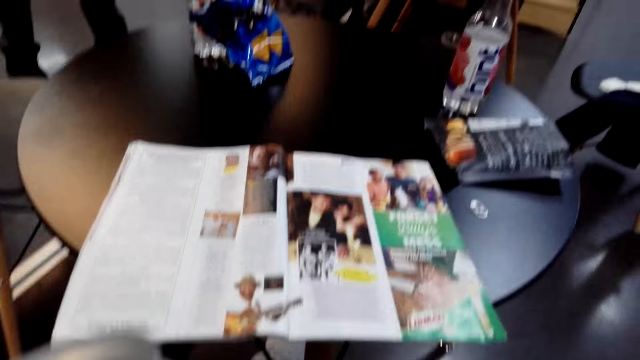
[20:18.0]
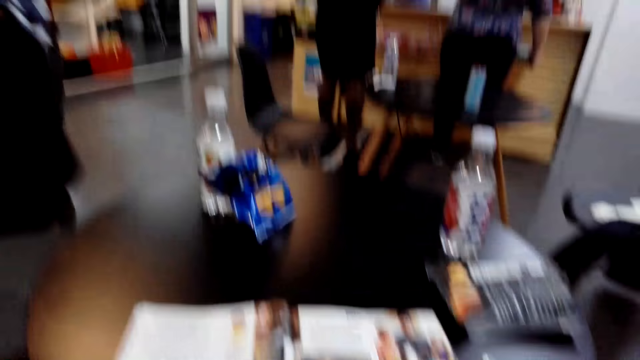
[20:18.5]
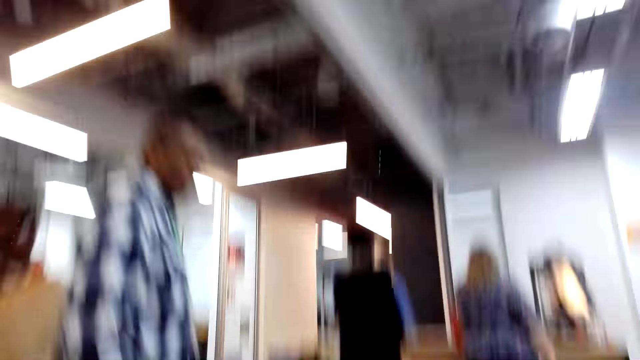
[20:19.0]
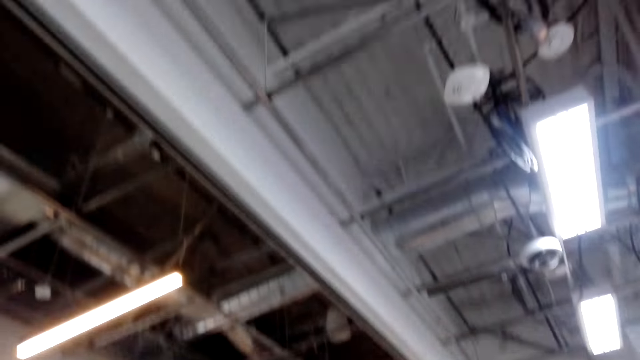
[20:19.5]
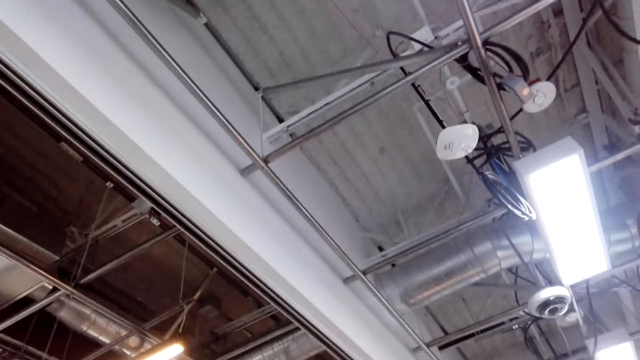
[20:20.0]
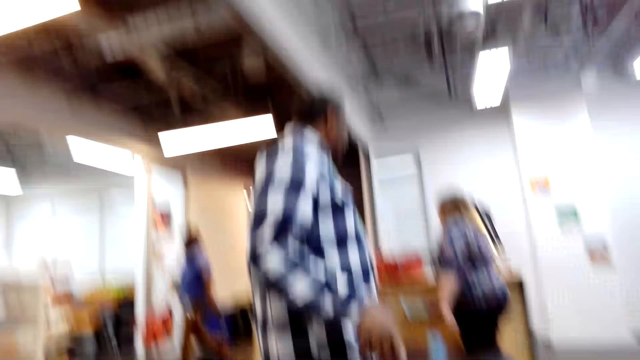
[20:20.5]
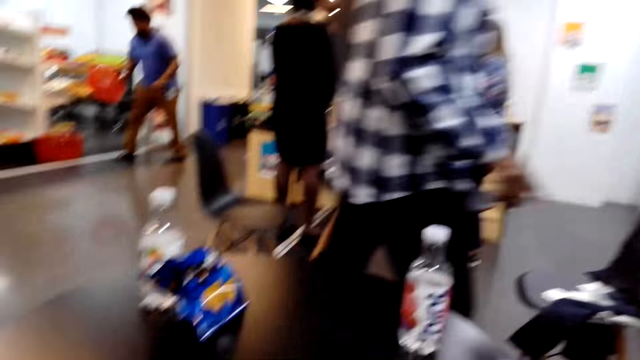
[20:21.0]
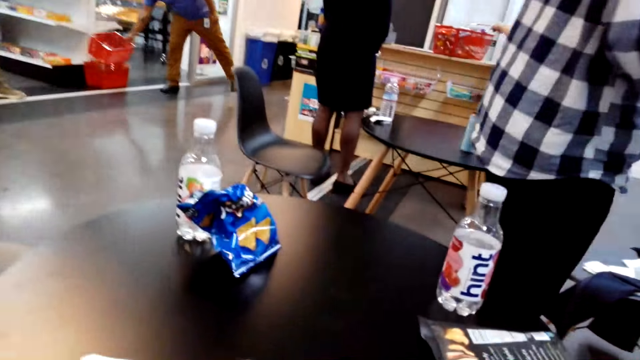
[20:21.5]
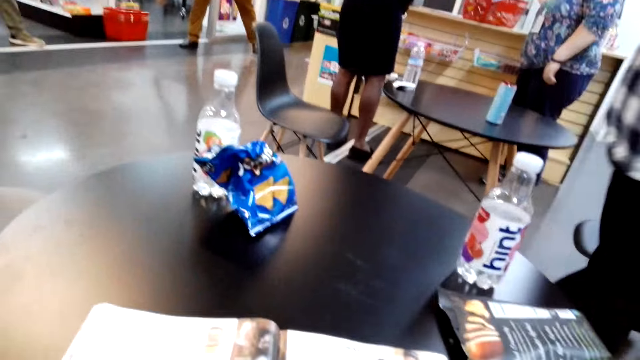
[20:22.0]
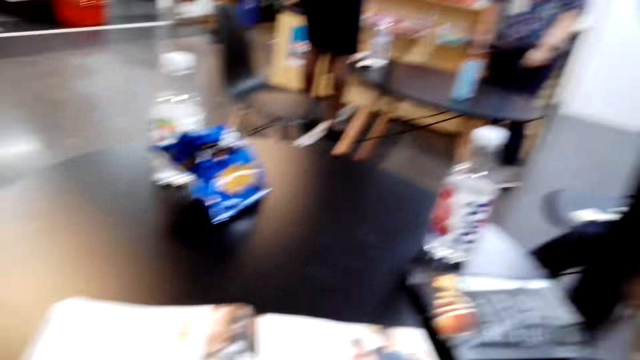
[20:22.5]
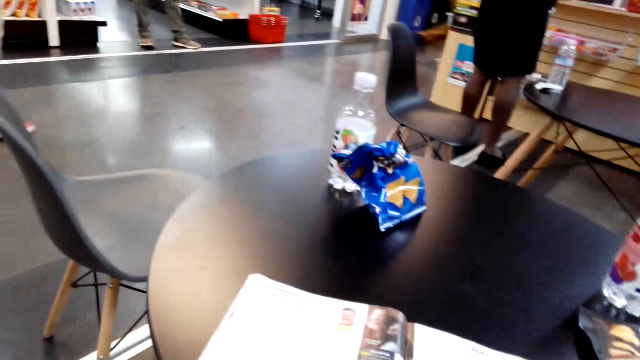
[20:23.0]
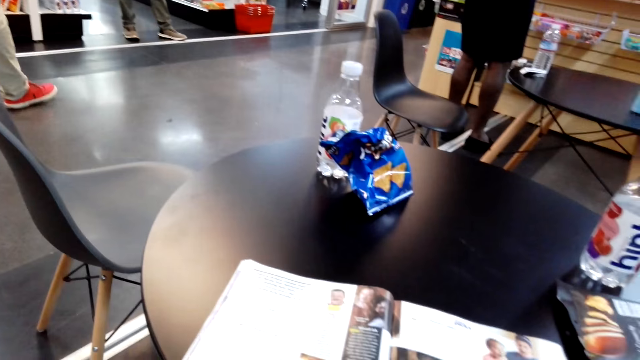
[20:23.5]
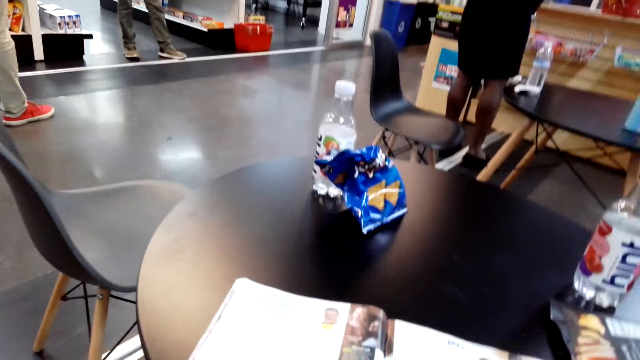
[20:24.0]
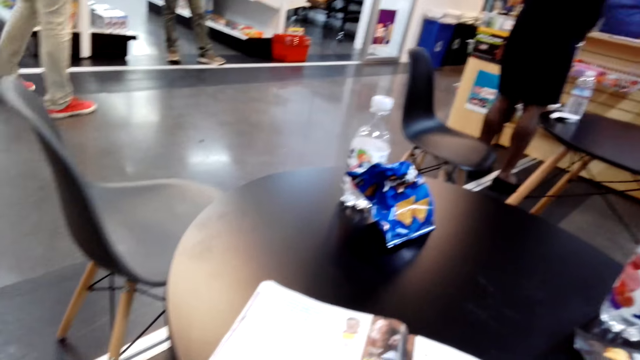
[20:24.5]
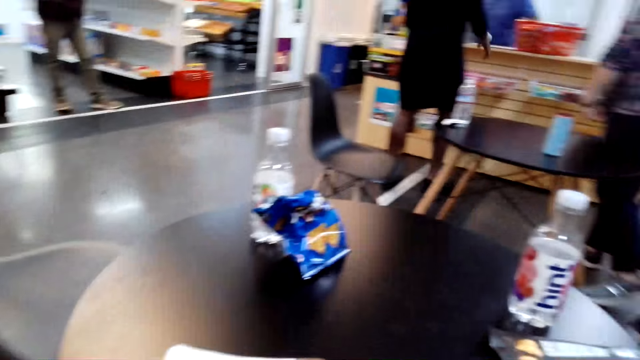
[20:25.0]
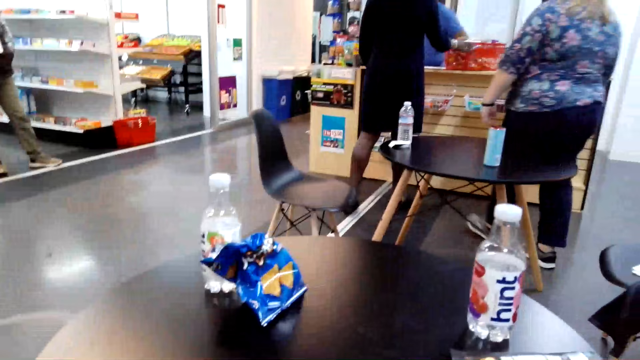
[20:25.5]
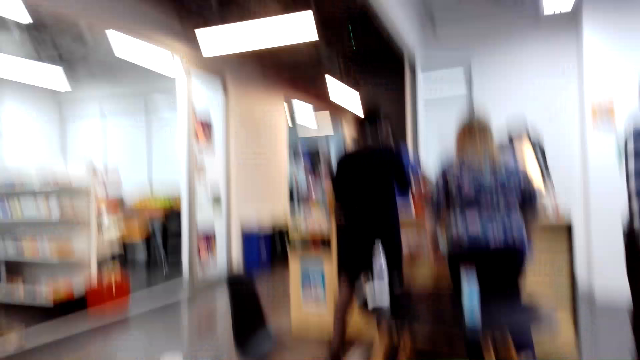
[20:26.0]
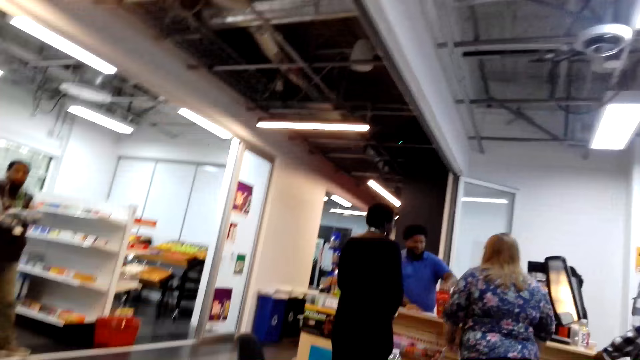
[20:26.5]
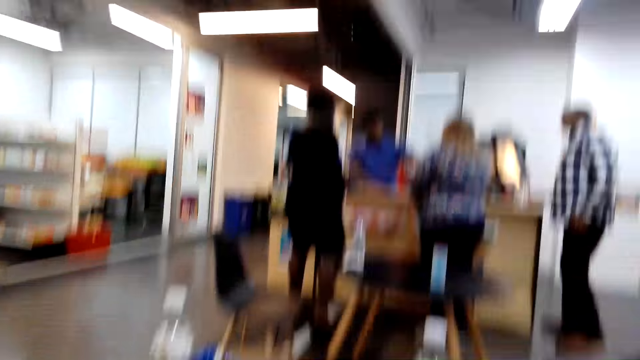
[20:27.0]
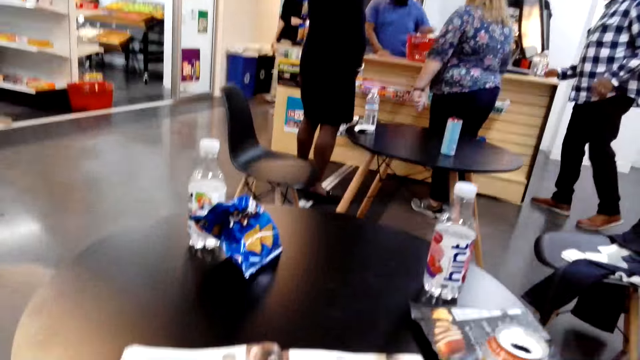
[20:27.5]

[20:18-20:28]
The camera wearer holds a can on the hand. They stare at the room. A man walks around the store. A cashier places a shopping basket in a shopping basket. A woman holds a shopping basket.

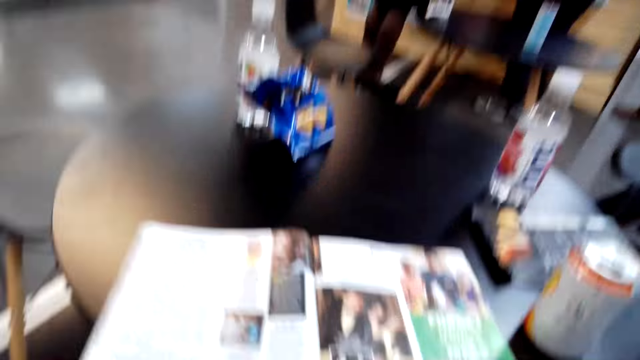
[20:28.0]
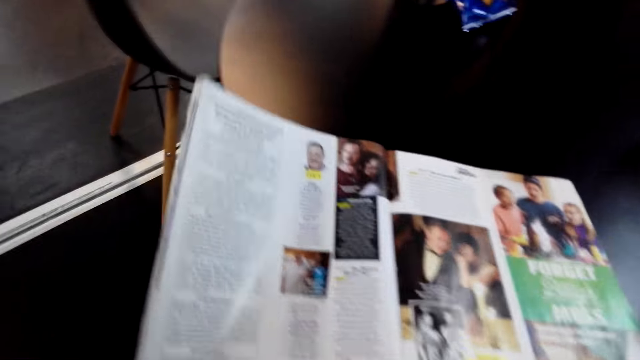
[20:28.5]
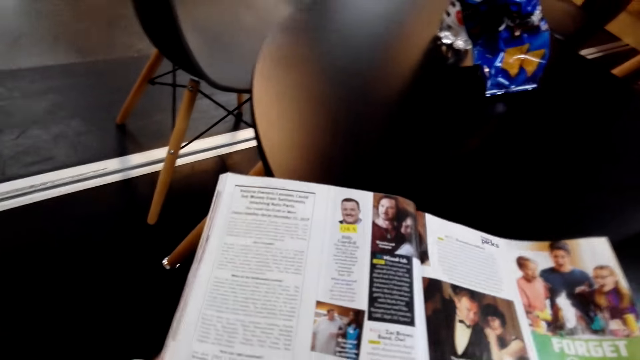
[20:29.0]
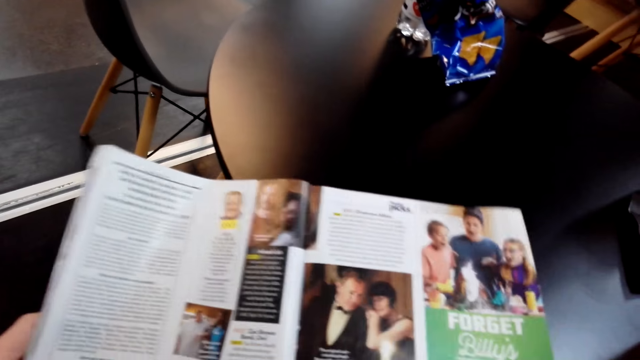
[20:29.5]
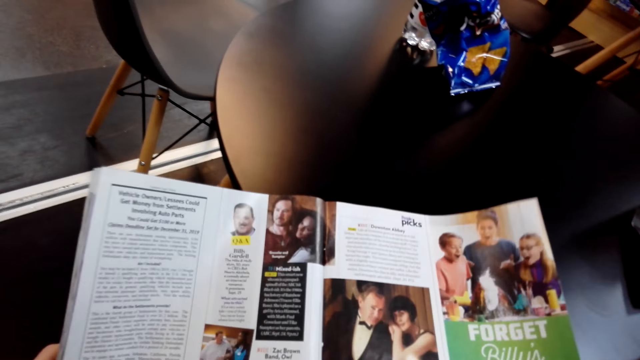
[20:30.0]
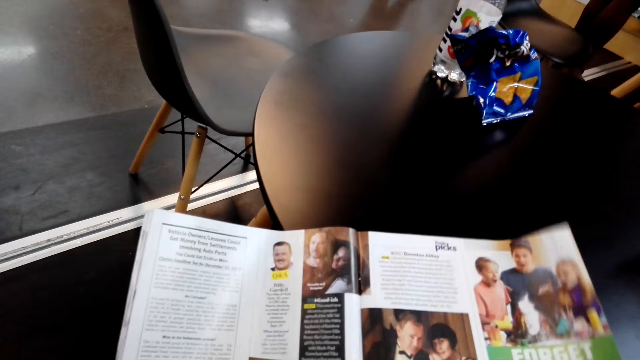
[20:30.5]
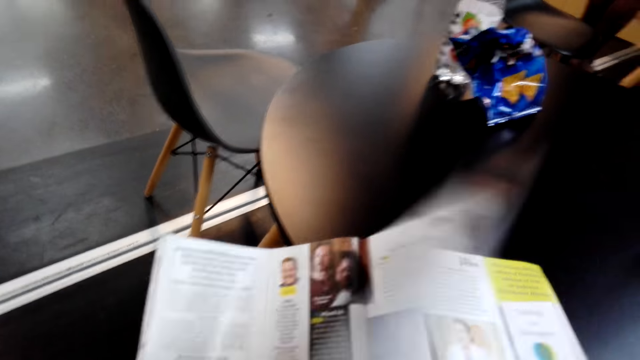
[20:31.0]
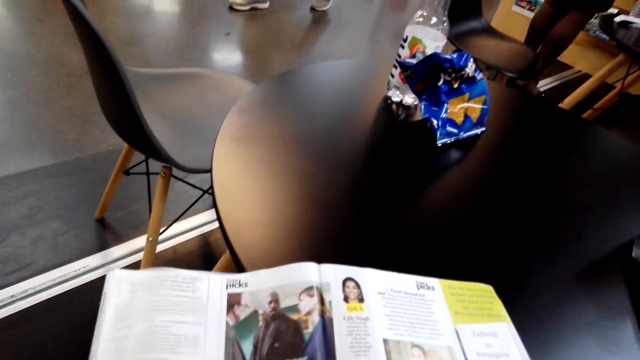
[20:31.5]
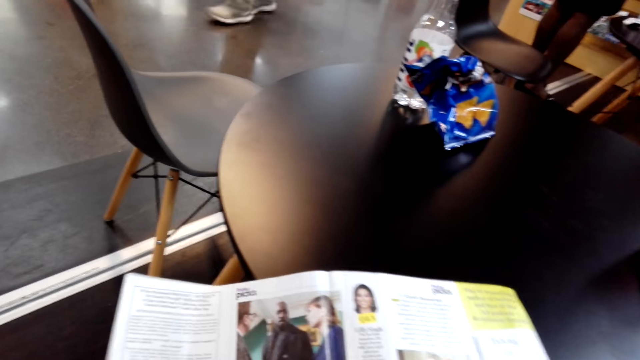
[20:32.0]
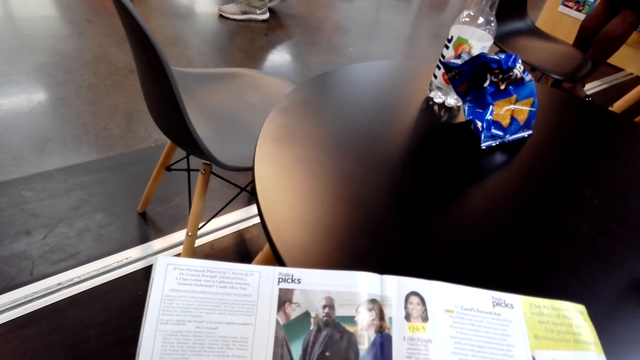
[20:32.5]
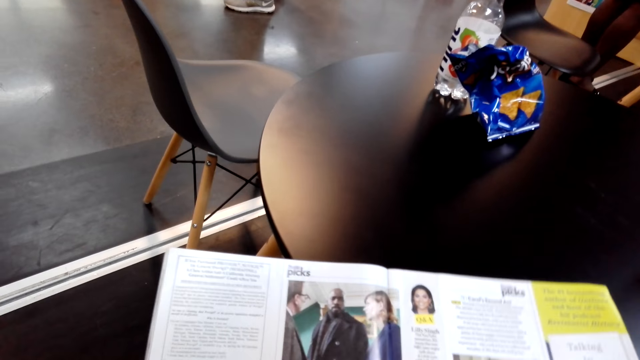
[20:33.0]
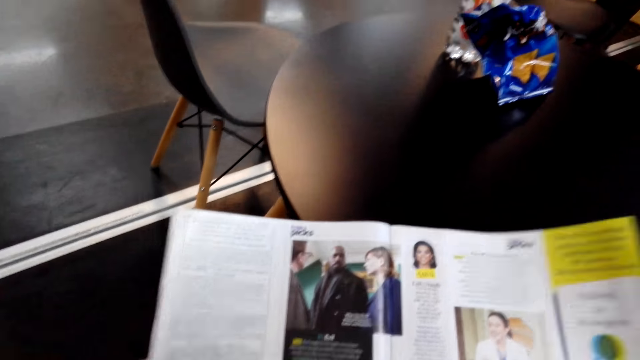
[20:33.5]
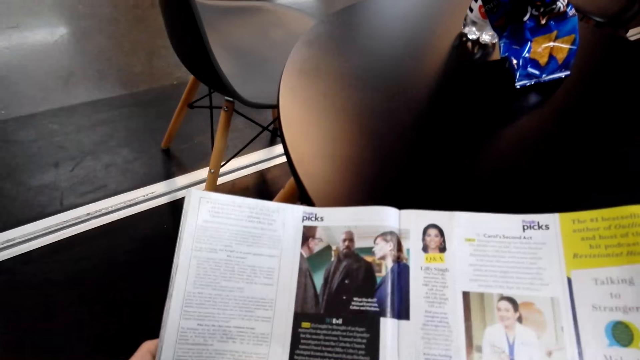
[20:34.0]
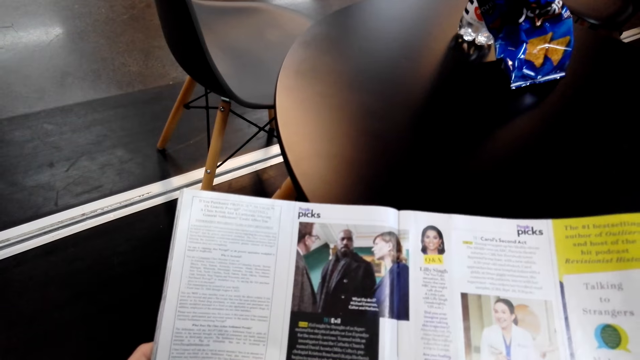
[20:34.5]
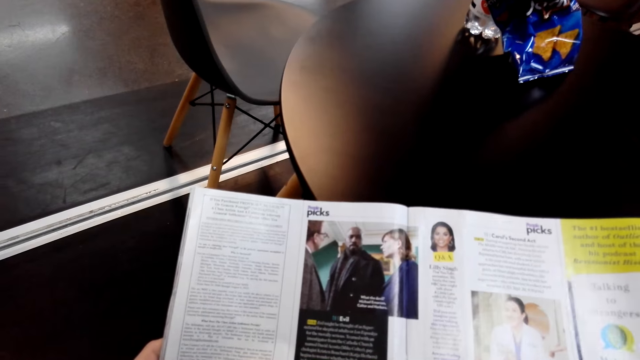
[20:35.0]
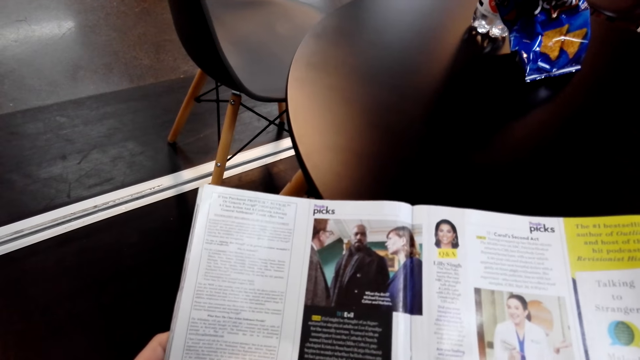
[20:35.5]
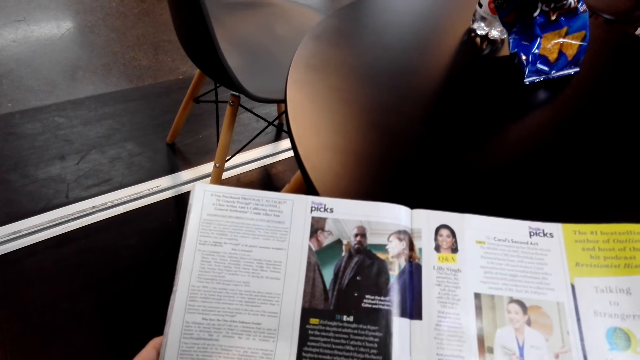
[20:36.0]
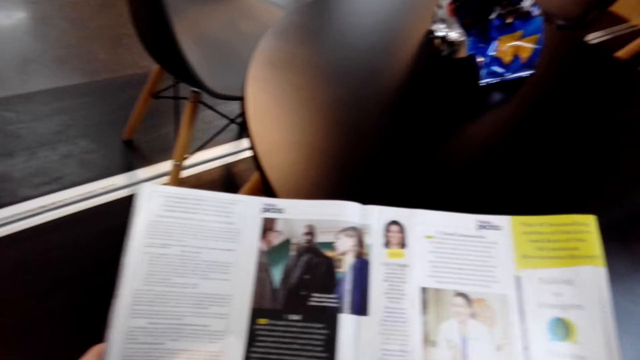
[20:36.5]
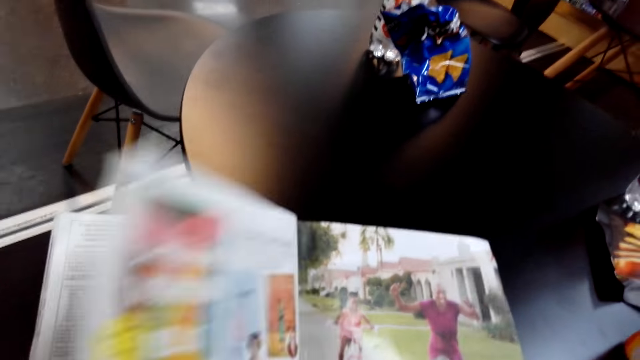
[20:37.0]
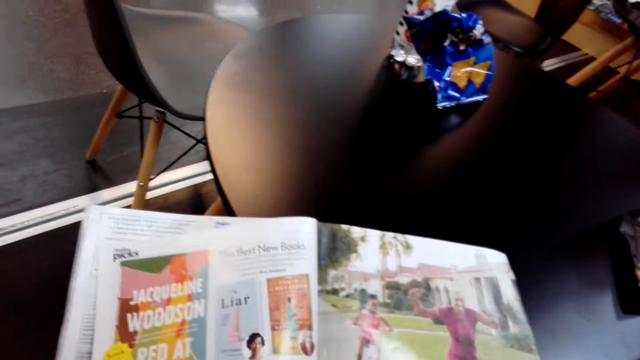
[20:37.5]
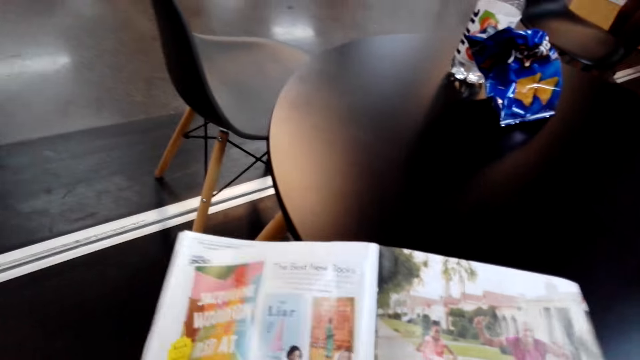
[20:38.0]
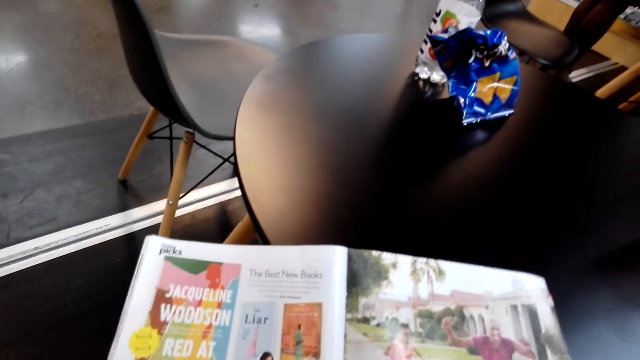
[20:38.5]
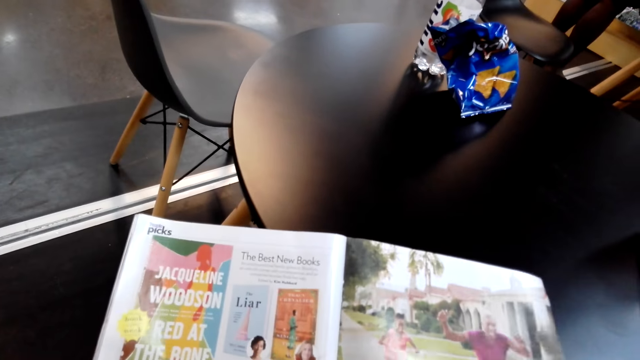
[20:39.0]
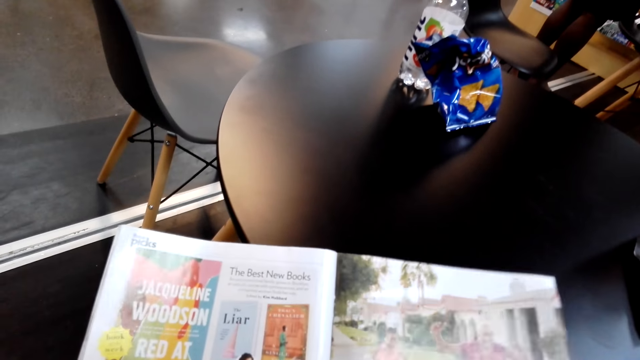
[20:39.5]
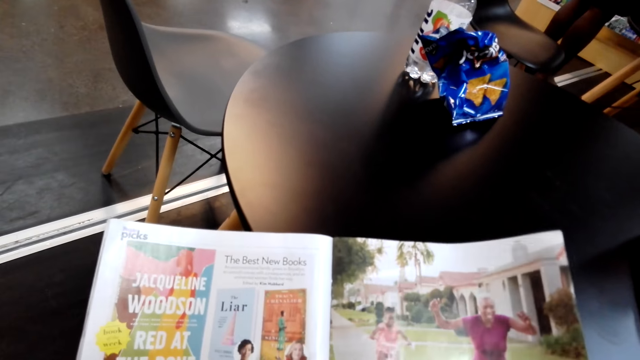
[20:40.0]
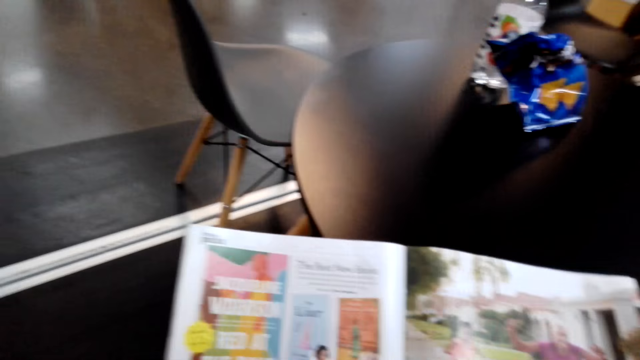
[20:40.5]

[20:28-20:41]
The camera wearer reads a book. They hold a magazine. They turn a paper. They read the book. They turn a page of the magazine. They read the book.
